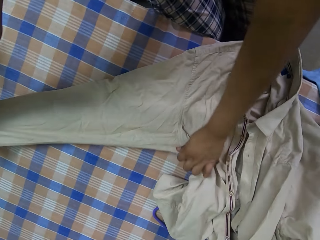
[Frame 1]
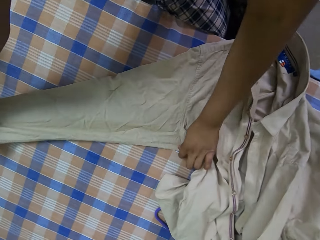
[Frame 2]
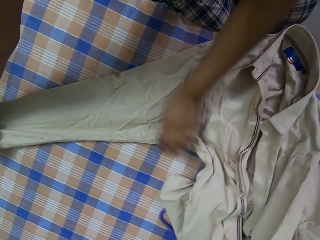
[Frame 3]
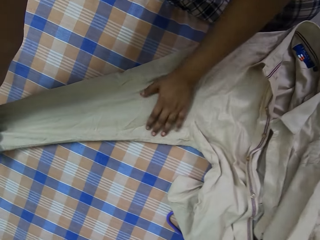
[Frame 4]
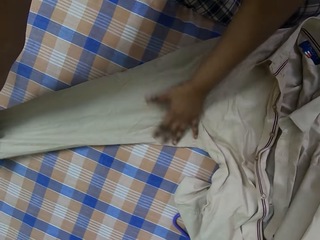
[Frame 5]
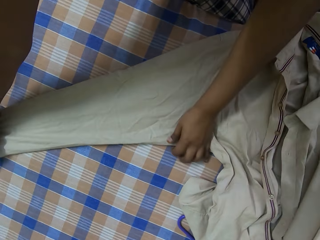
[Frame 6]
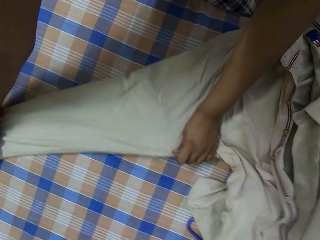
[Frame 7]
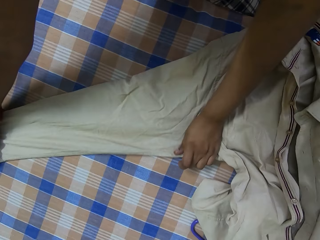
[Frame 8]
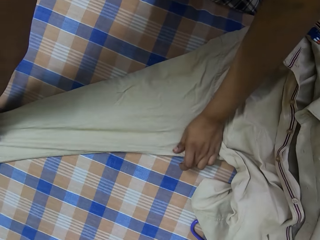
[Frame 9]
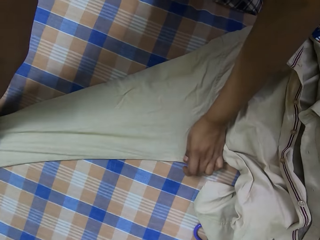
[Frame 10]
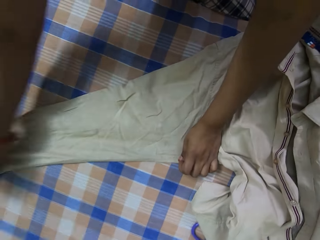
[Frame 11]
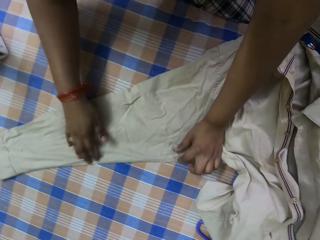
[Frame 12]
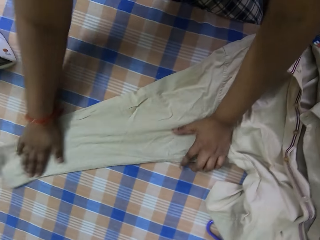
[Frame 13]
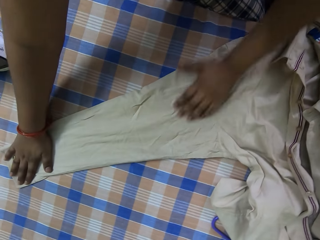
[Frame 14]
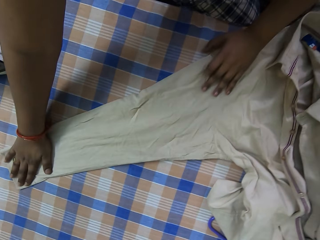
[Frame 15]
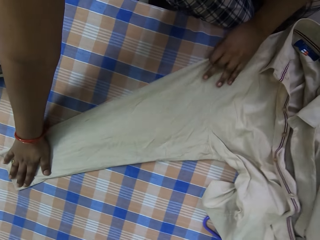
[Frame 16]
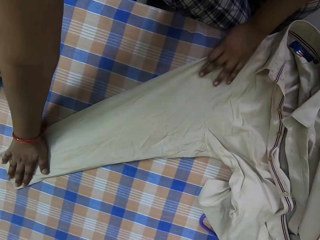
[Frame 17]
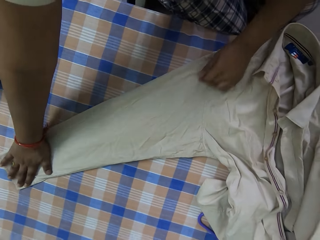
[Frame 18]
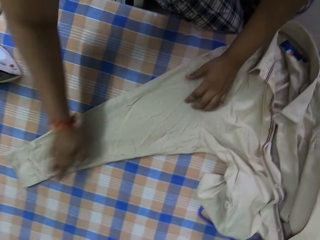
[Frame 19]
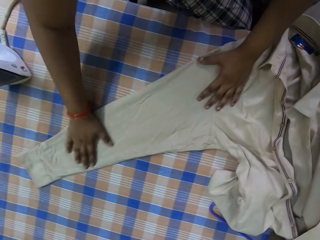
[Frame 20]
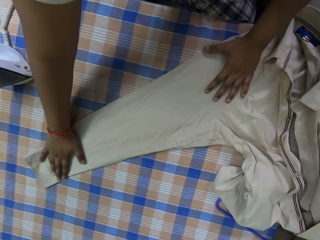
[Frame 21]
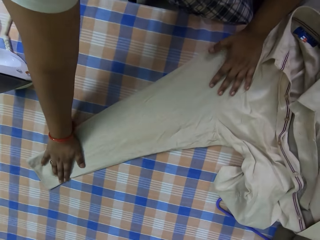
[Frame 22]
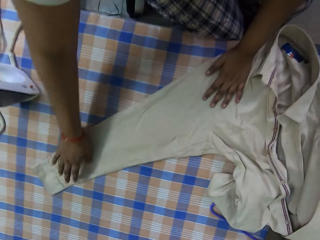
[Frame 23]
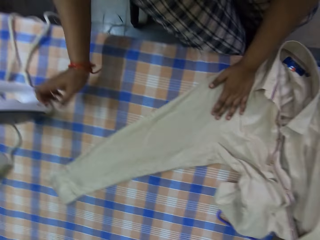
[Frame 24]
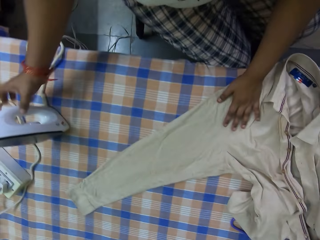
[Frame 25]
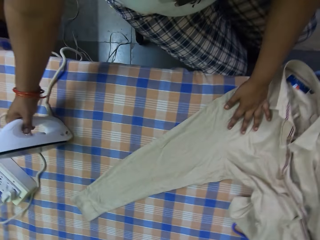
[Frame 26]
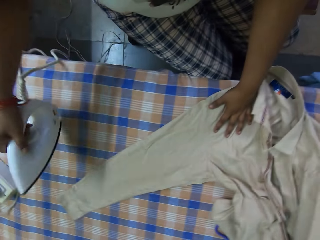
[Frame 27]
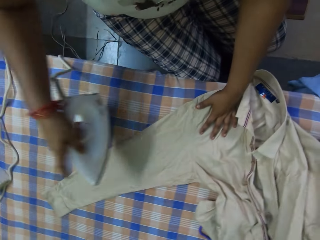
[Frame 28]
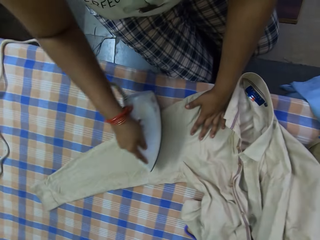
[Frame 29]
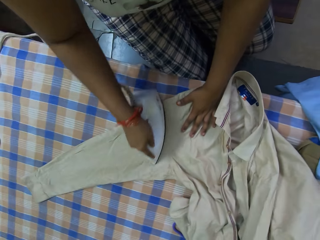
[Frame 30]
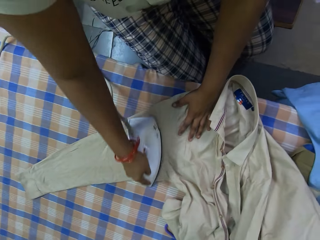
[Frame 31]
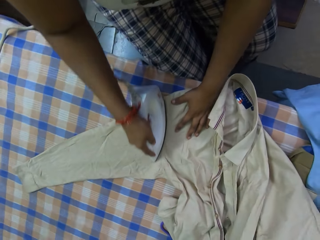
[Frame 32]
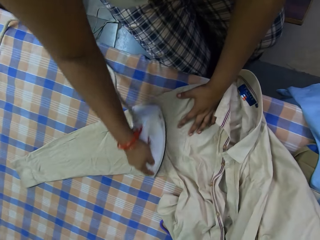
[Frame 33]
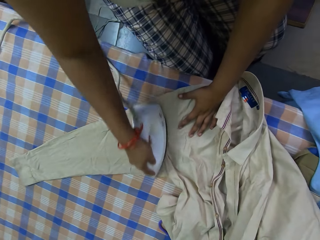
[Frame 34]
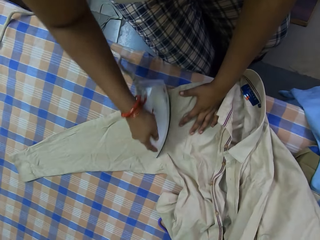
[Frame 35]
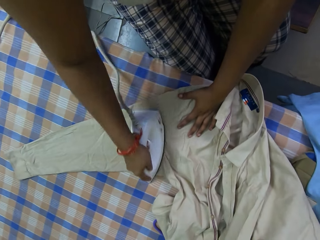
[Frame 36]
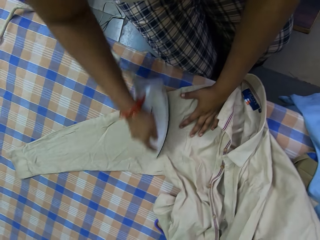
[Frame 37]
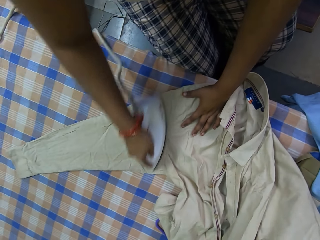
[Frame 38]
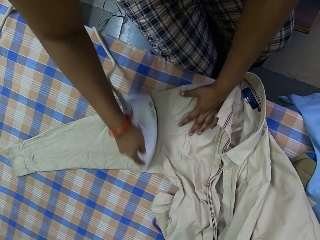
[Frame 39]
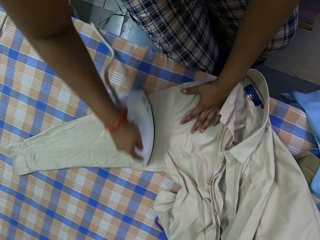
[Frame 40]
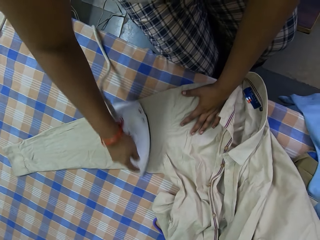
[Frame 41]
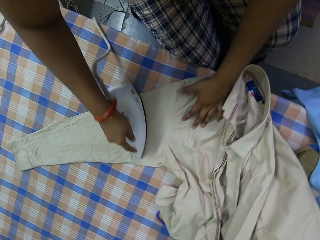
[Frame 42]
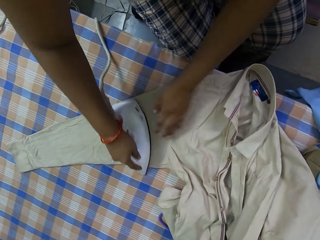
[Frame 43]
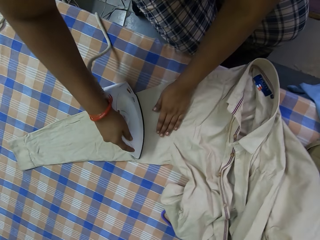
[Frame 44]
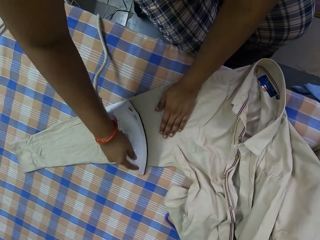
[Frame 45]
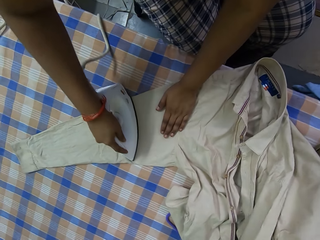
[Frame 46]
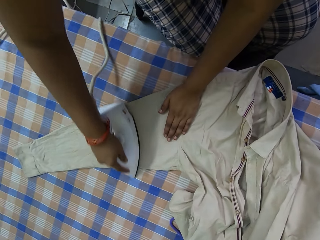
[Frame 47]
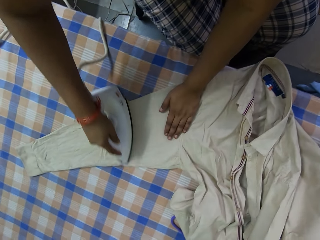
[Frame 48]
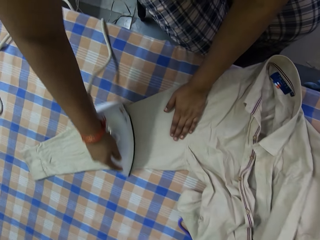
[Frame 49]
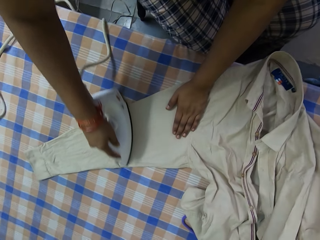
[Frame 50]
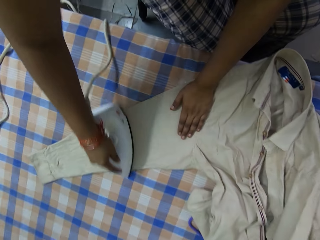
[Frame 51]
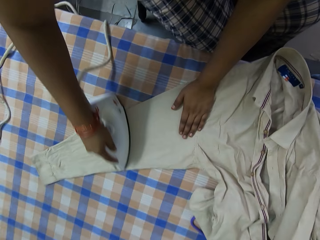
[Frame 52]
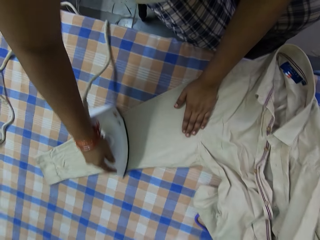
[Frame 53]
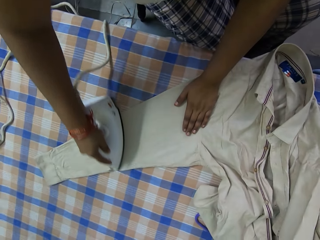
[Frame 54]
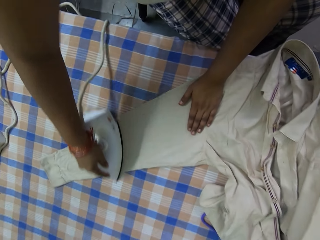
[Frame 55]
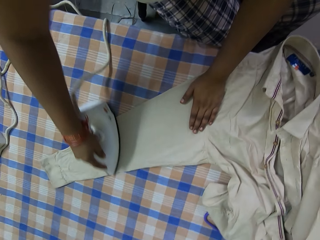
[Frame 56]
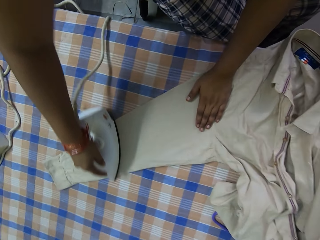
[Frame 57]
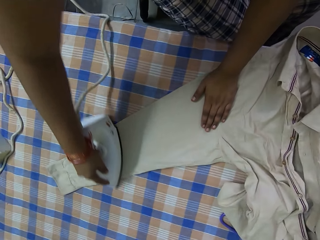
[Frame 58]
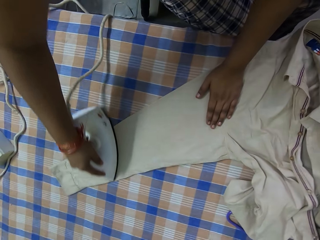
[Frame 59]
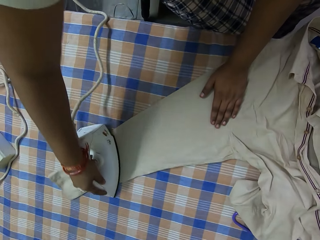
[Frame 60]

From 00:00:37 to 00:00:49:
The camera wearer picks up the electric iron from the table with her right hand. She irons the shirt sleeve. She straightens the shirt on the table with the electric iron in her right hand. She places her left hand on the shirt on the table.

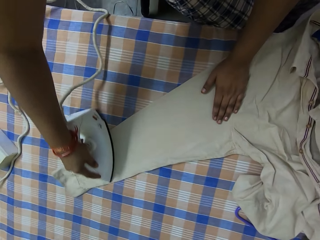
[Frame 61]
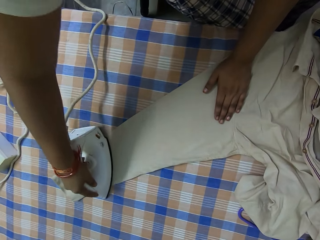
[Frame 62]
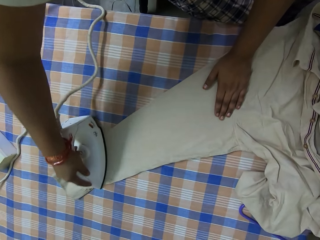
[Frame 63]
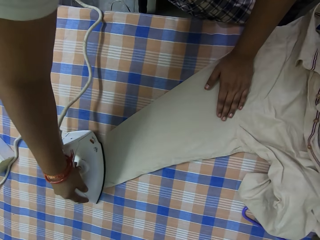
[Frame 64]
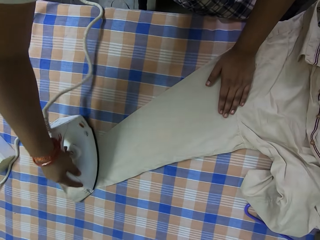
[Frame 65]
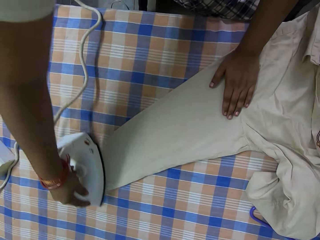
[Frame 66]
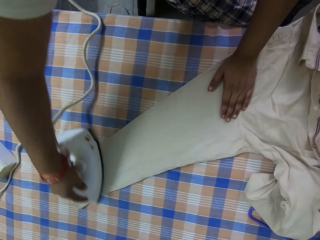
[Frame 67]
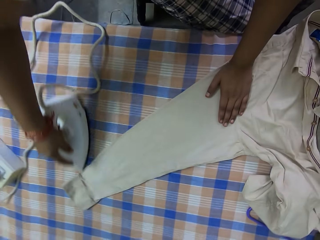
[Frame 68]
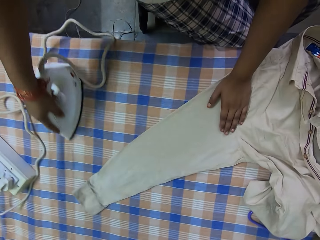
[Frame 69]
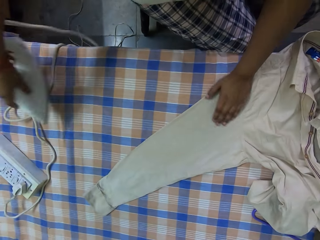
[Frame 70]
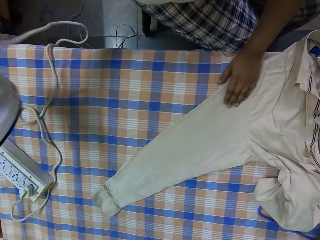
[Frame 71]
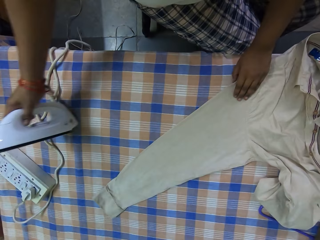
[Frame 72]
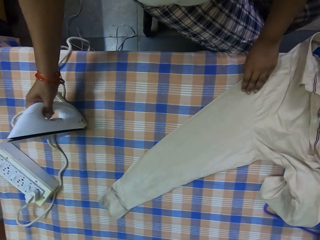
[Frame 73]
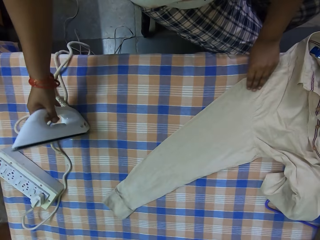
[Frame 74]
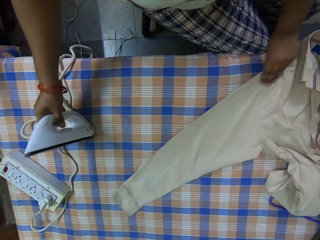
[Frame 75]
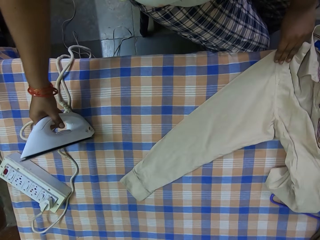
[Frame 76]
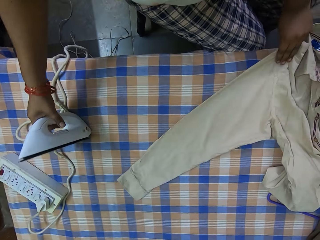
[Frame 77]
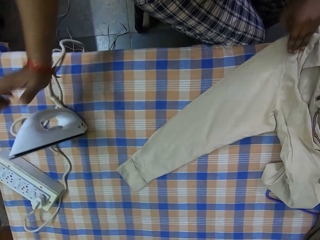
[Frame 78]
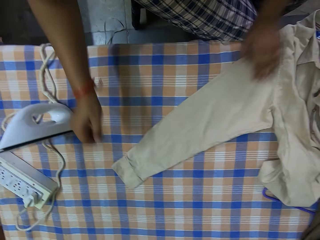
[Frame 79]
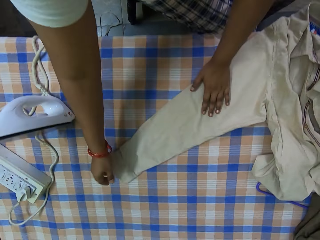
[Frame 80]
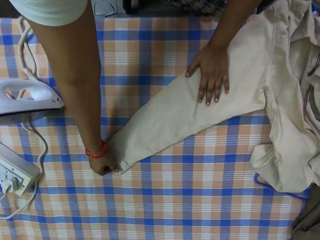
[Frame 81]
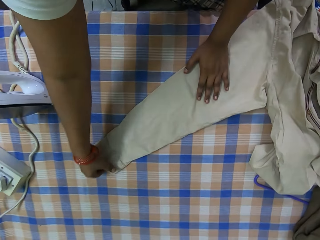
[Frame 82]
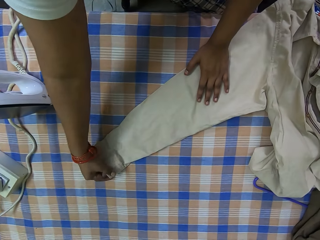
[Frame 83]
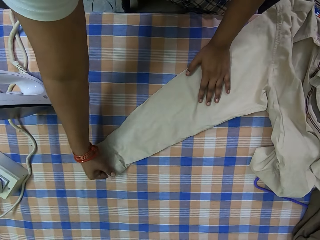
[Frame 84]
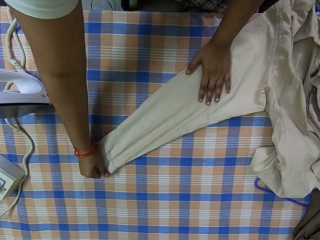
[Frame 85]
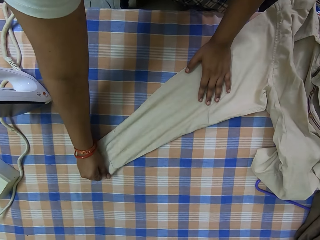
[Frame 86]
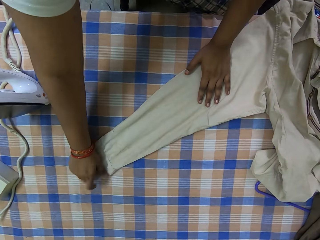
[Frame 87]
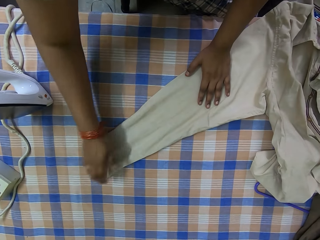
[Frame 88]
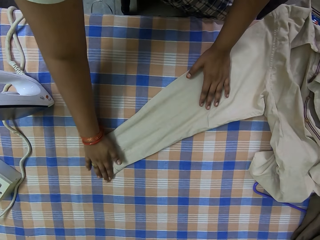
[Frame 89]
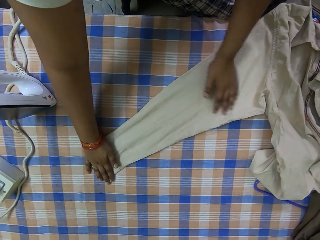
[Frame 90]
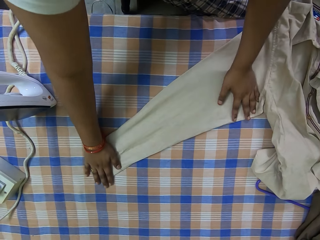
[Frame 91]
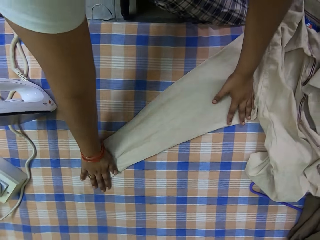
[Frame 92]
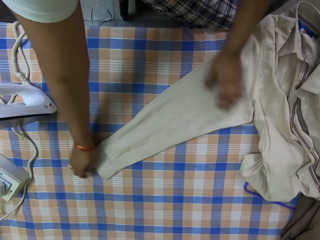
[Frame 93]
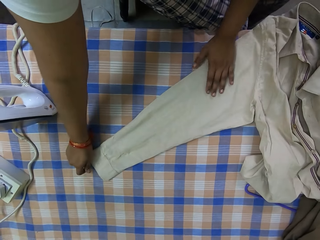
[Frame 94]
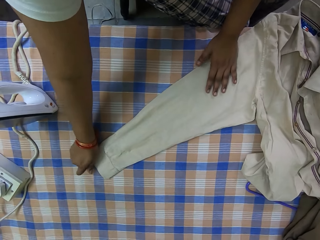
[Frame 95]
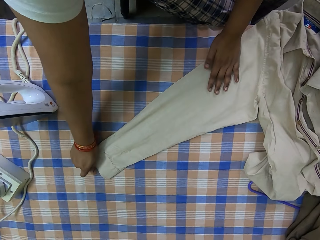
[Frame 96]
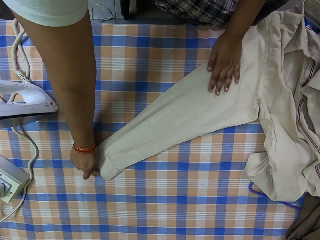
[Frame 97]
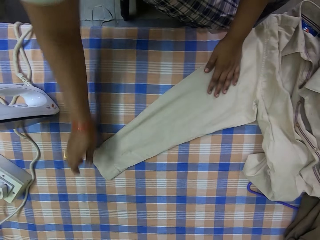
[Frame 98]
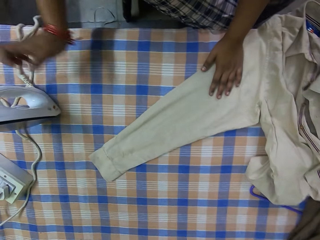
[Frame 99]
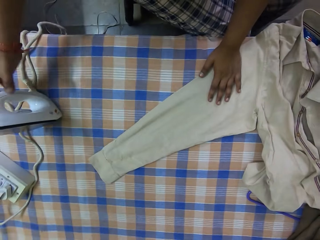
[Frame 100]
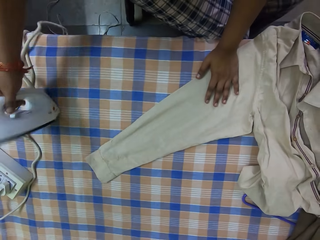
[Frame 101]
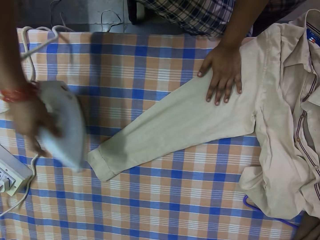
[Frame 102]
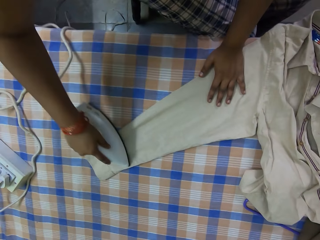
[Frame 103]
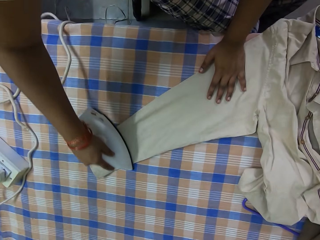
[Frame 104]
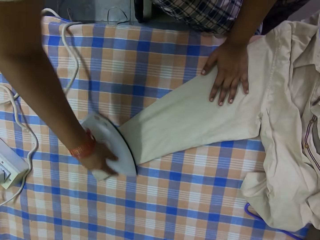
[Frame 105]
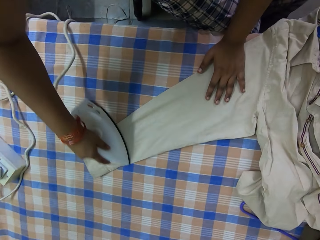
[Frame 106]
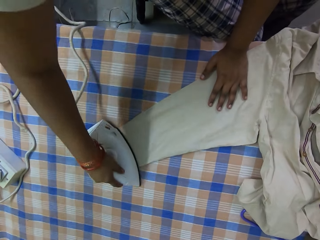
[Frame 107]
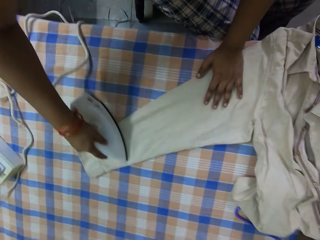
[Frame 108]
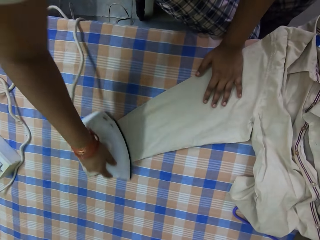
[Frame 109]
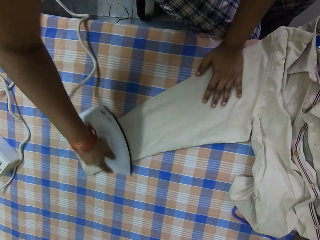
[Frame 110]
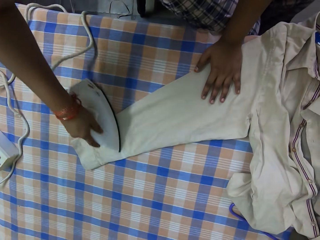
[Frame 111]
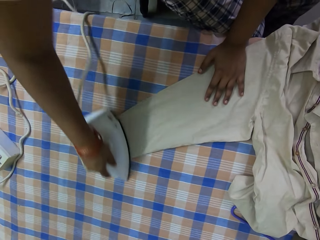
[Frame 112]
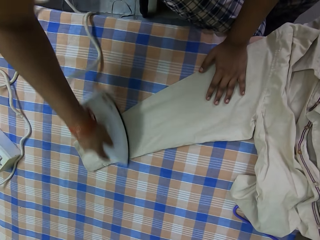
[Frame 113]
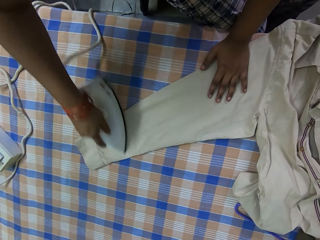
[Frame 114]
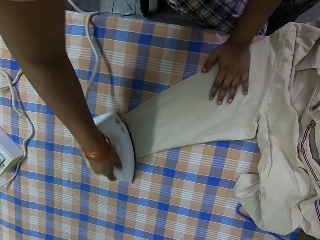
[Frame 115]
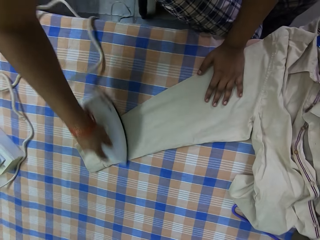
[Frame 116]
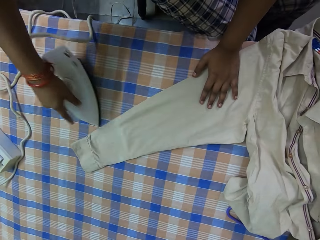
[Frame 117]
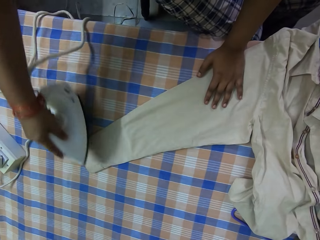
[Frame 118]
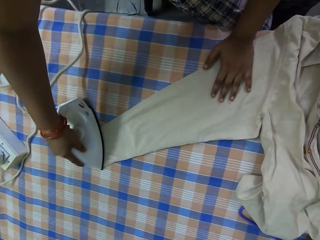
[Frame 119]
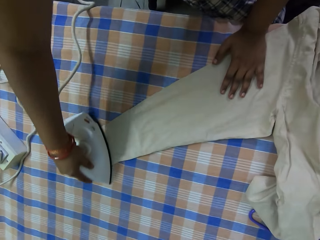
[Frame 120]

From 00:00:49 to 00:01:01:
The camera wearer places the electric iron on the table with her right hand. She stretches the shirt's sleeve. She adjusts the shirt on the table with her left hand. She adjusts the shirt on the table with her hands. She picks up the electric iron from the table with her right hand. She irons the shirt sleeve. She straightens the shirt on the table with the electric iron in her right hand.
